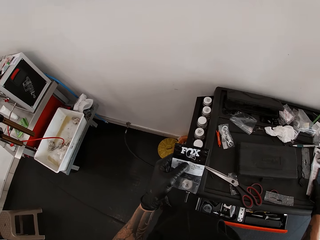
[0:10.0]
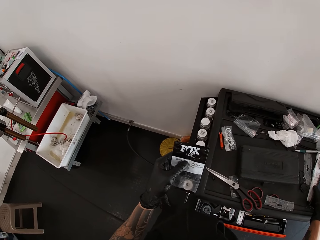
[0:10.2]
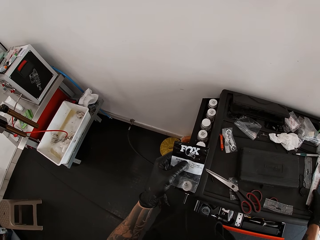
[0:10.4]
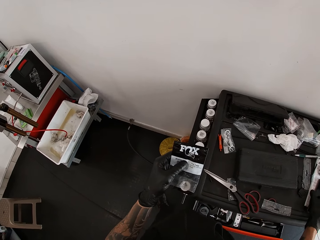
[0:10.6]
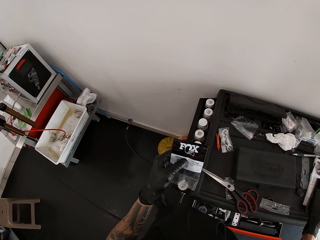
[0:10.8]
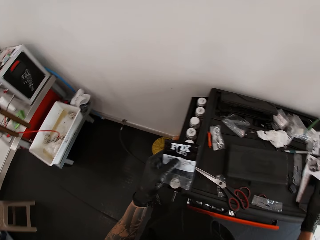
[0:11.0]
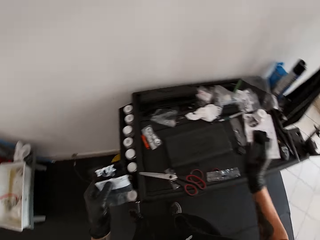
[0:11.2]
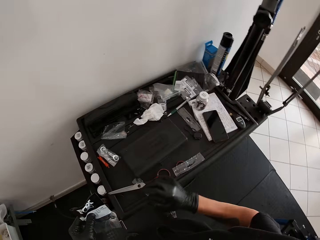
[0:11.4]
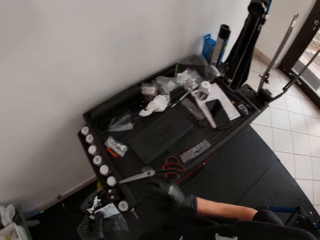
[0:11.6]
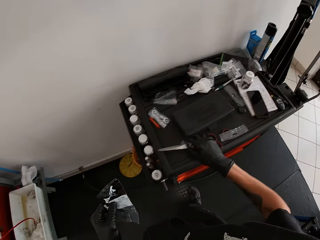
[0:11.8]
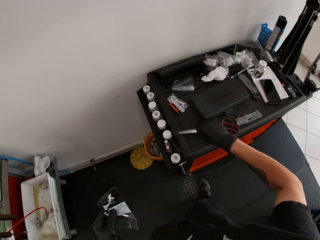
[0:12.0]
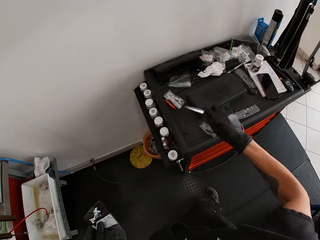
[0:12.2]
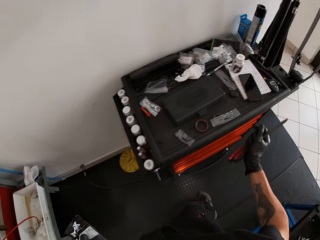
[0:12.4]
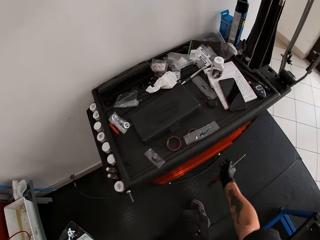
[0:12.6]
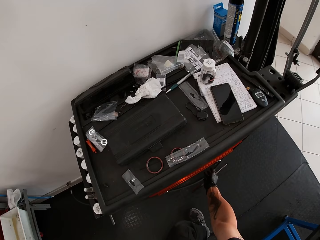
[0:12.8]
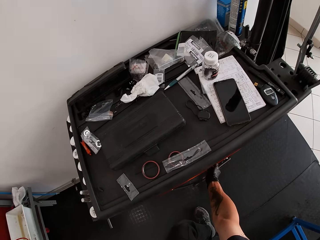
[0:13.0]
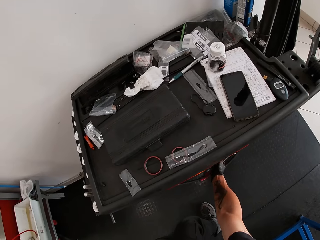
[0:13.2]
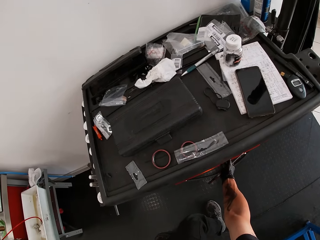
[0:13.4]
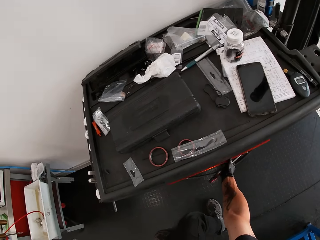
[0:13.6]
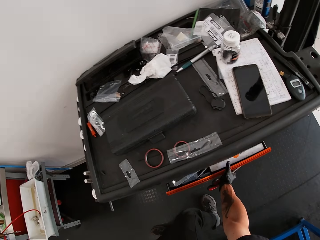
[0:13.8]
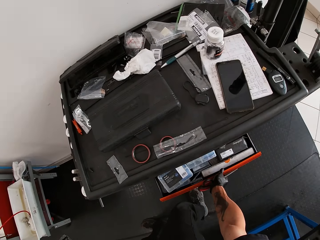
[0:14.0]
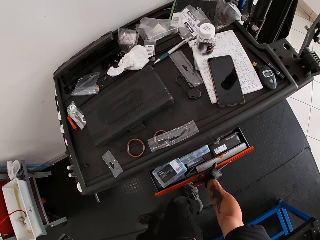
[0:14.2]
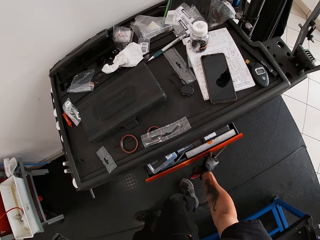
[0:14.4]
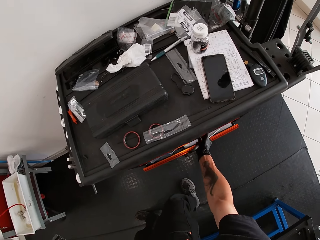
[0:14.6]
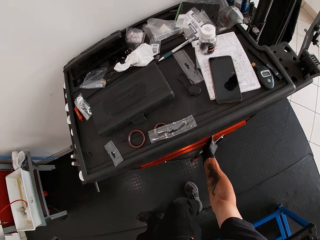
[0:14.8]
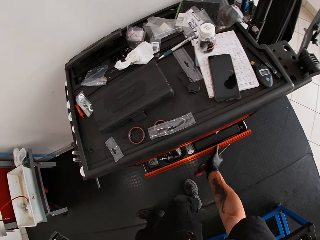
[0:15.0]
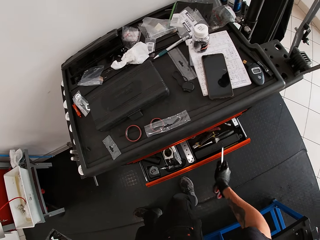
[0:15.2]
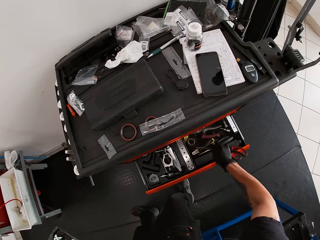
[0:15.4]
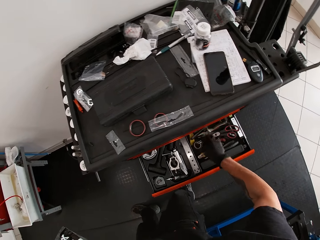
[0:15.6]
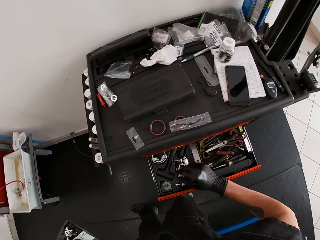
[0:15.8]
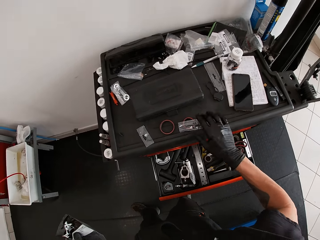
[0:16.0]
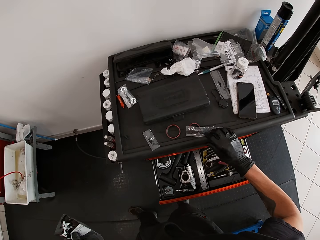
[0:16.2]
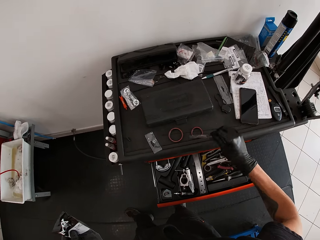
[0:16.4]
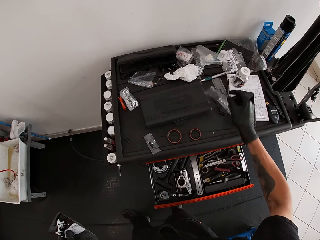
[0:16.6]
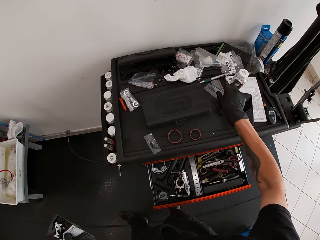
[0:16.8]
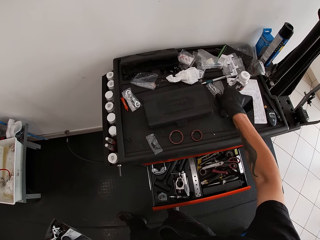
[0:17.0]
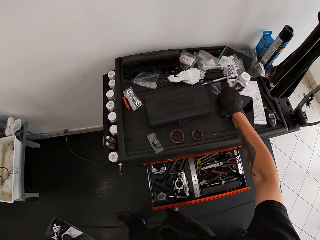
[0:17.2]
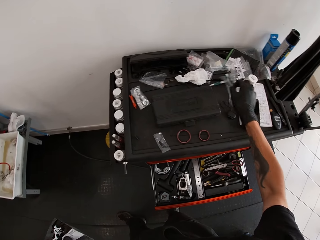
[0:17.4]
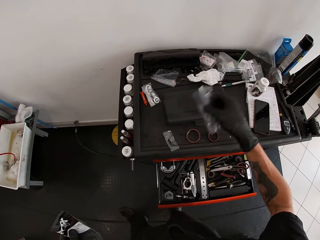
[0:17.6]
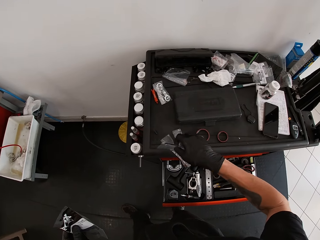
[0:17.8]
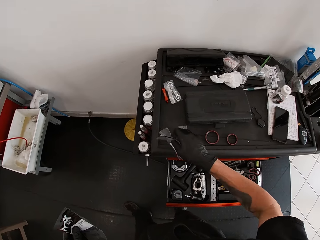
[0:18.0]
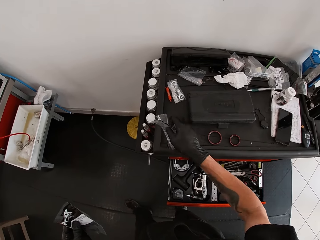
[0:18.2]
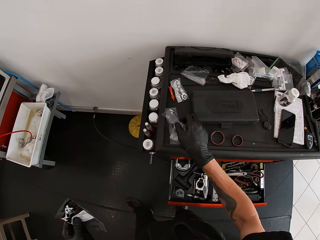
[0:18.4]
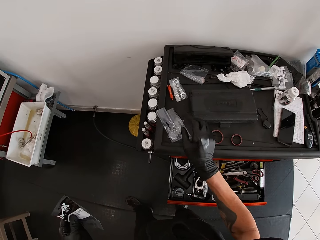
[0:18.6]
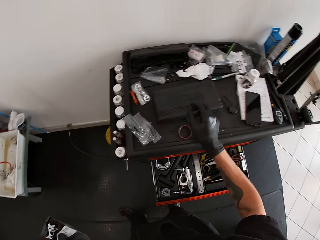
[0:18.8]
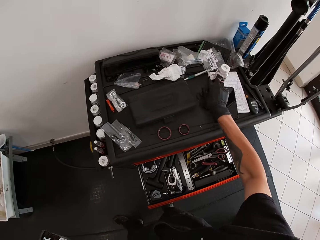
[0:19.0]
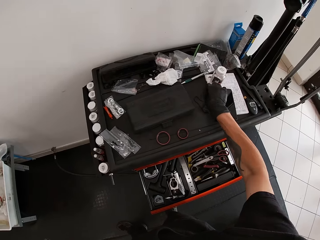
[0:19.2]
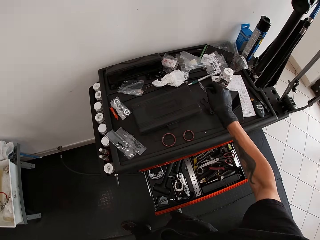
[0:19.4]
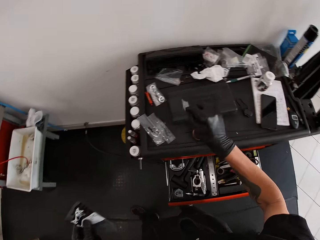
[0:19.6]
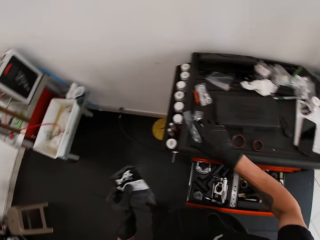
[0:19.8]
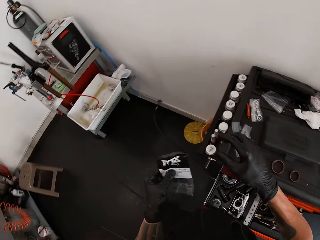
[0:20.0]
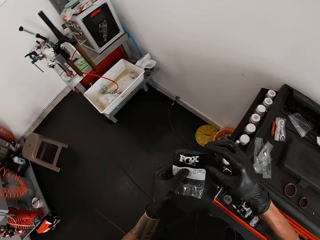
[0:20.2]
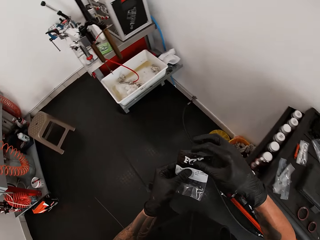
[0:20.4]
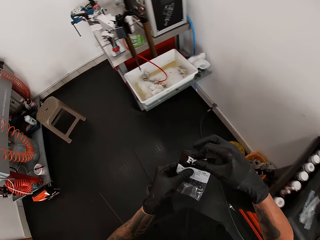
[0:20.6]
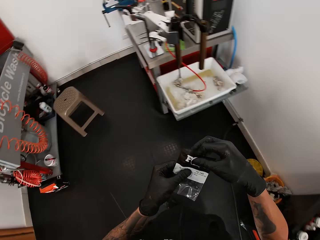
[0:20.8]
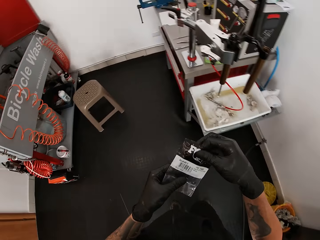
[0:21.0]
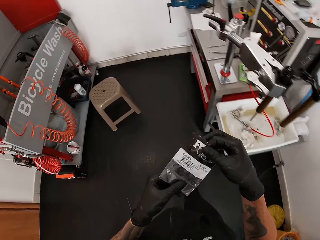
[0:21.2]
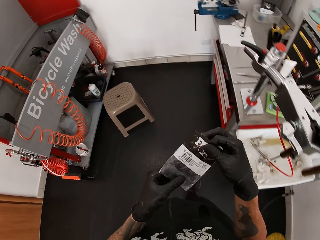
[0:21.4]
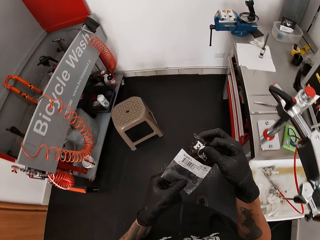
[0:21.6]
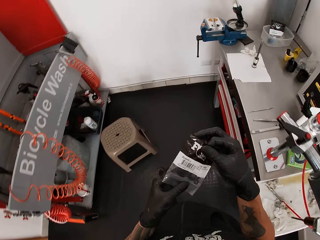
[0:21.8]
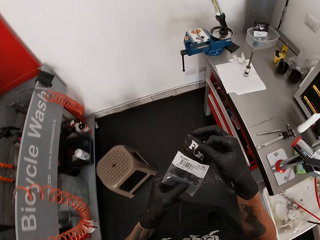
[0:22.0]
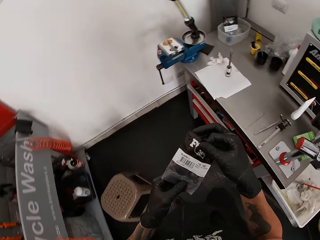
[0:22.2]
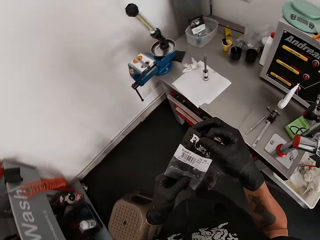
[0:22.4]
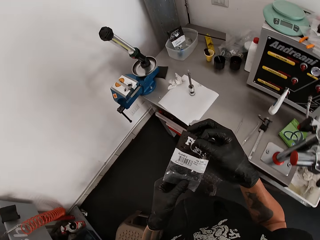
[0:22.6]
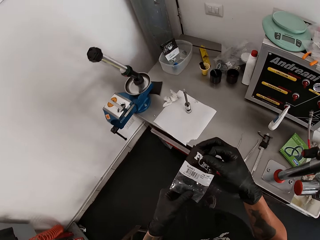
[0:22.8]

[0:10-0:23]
The camera wearer pushes the open tool drawer with his right leg. He picks up the pair of scissors on the tool cabinet with his right hand. He opens a tool cabinet drawer with his right hand. He closes the tool cabinet drawer with his right hand. He opens a tool cabinet drawer with his right hand. He drops the scissors in his right hand in the open tool cabinet drawer. He picks up a nylon on the tool cabinet with his right hand. He picks up the nylon again. He moves the nylon on the tool cabinet with his right hand. He drops the nylon in his right hand on the tool cabinet. He picks up the nylon on the tool cabinet with his right hand. He drops the nylon in his right hand on the tool cabinet. He pushes the open tool drawer with his right leg. He holds the nylon in his left hand with his right hand. He moves around.

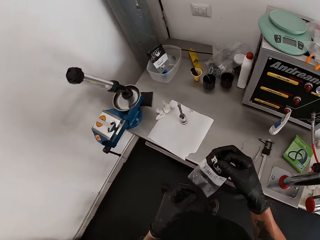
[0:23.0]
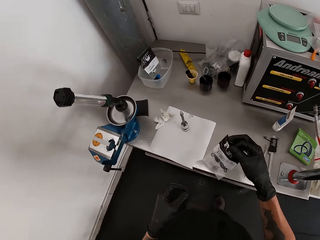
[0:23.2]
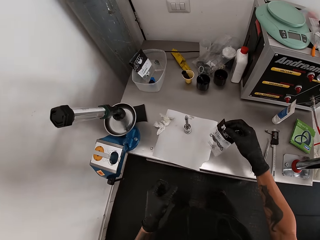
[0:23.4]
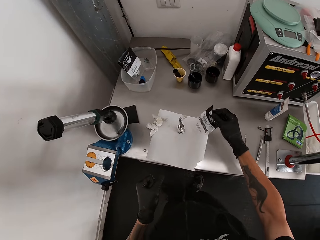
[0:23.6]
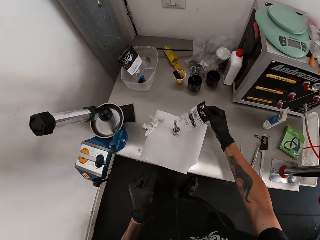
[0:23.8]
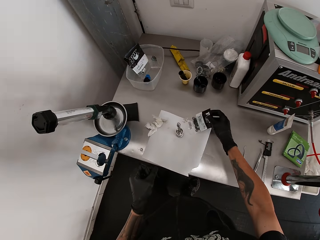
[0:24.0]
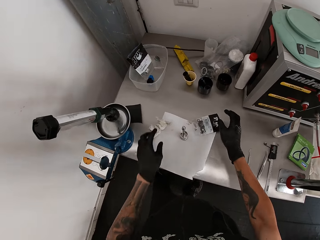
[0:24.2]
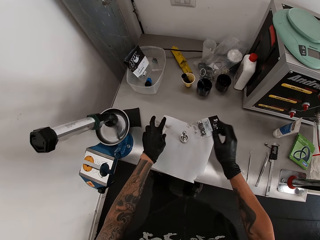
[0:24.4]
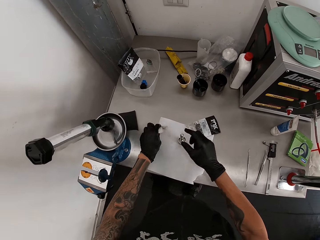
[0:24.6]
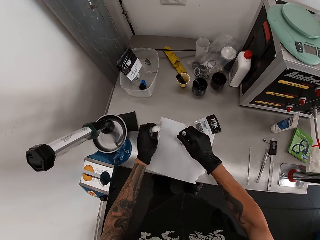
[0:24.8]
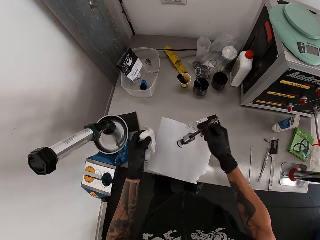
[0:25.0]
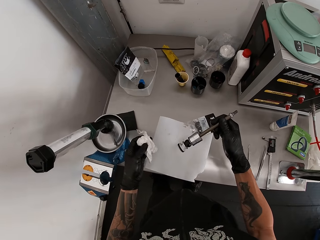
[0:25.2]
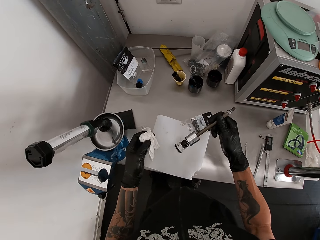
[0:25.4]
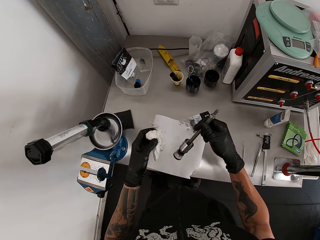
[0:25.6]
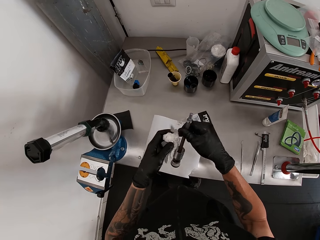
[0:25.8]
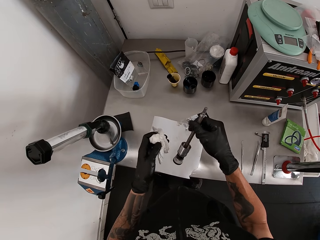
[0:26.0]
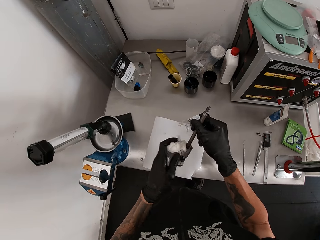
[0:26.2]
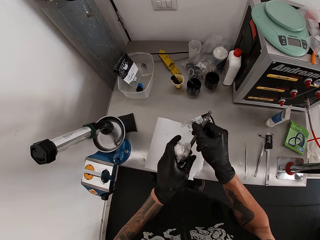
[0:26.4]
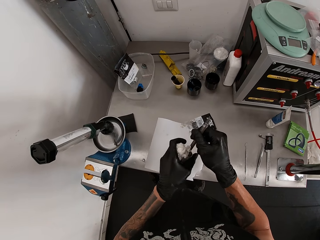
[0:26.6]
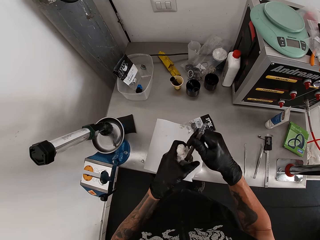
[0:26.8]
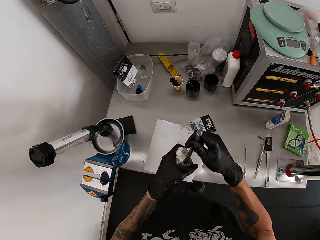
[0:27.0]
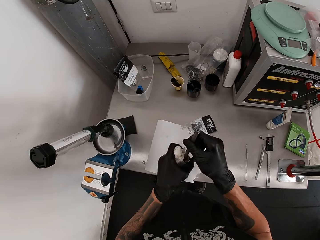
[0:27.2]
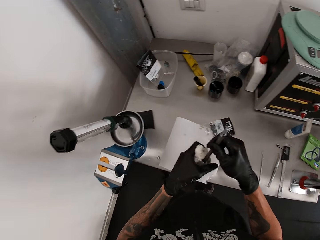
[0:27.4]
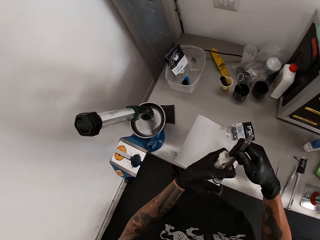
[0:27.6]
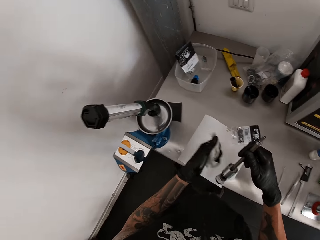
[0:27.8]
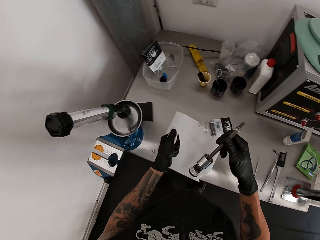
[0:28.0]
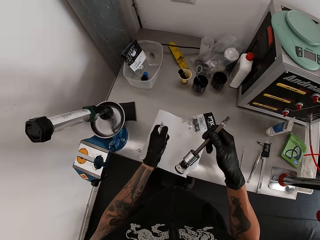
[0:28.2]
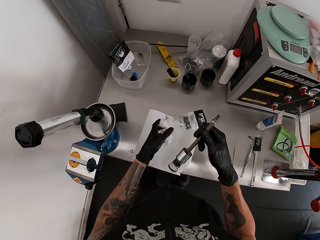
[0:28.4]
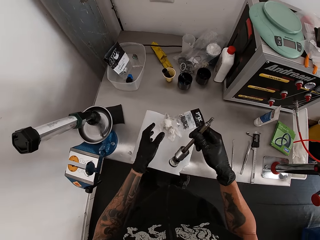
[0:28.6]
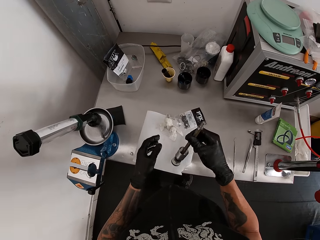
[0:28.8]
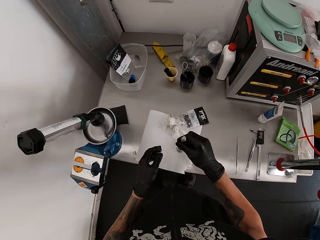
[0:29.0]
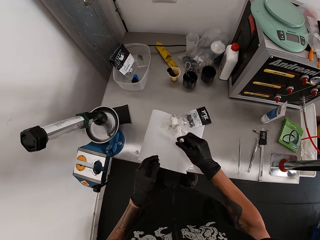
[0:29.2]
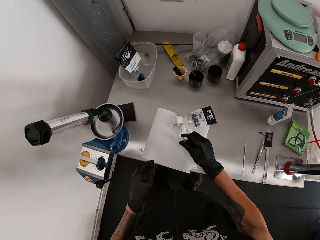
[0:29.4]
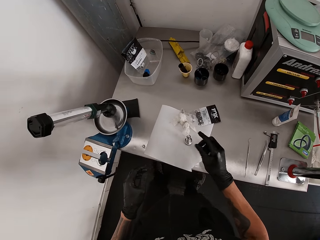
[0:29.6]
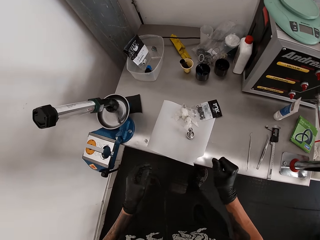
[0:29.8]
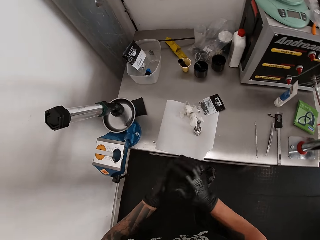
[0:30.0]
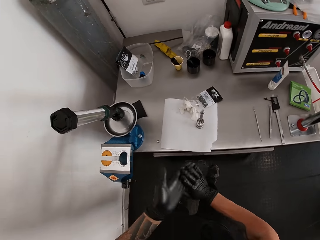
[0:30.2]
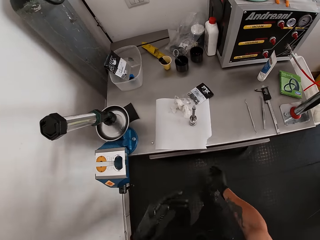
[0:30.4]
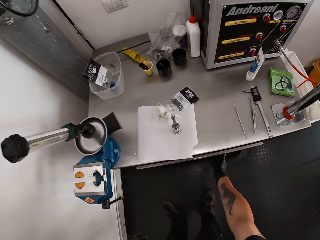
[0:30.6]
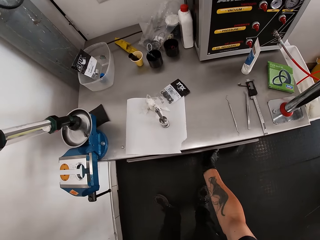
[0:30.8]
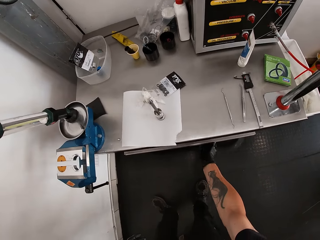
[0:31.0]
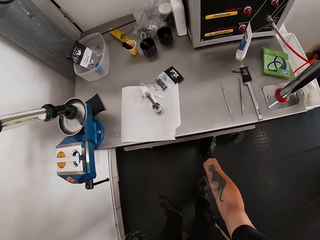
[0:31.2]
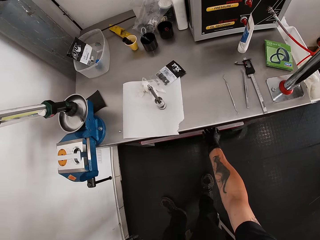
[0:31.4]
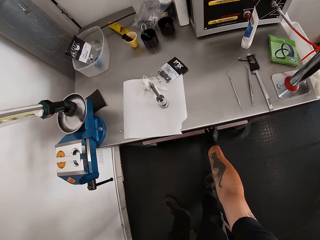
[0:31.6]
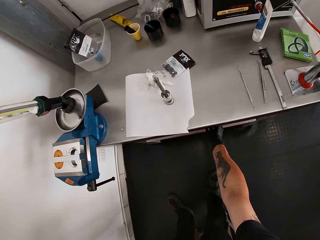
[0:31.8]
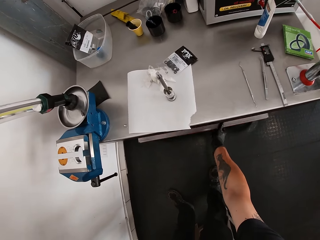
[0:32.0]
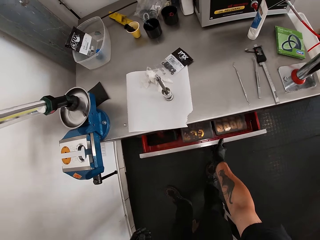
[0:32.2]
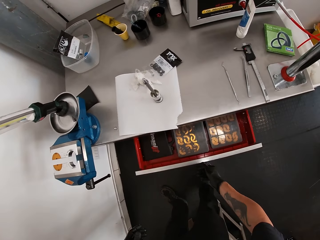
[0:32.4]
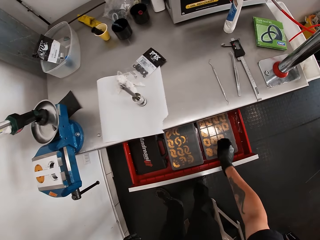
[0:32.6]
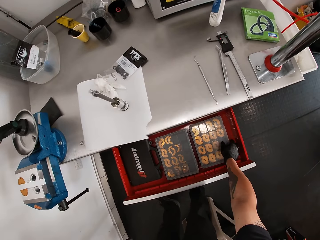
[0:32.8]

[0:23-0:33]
The camera wearer drops the nylon on the table with his right hand. He picks up a tissue paper on the table with his left hand. He picks up a shock absorber on the table with his right hand. He cleans the shock absorber in his right hand with the tissue paper in his left hand. He drops the tissue paper in his left hand on the table. He drops the shock absorber in his right hand on the table. He rubs his hands. He touches a drawer in the table with his right hand. He opens the drawer in the table with his right hand.
